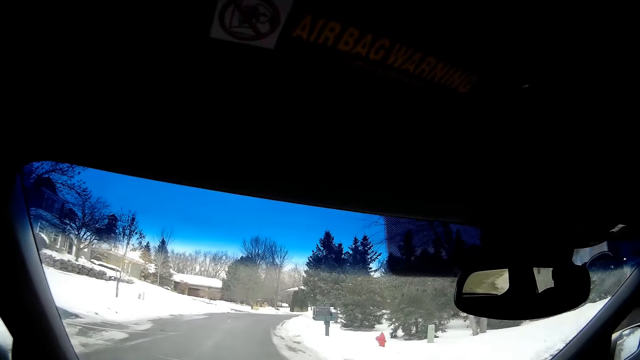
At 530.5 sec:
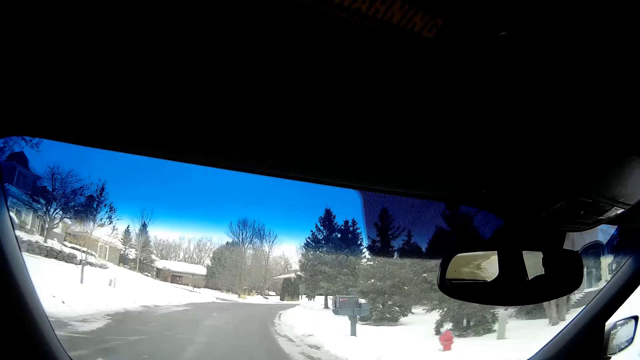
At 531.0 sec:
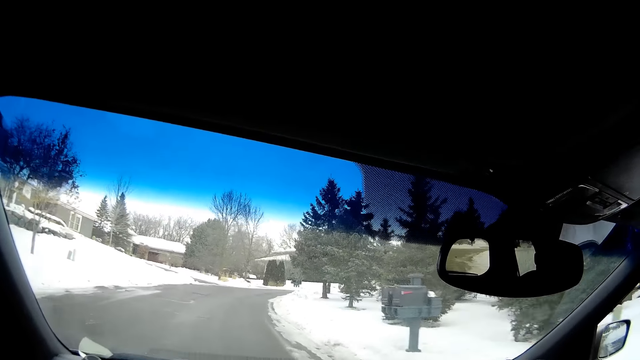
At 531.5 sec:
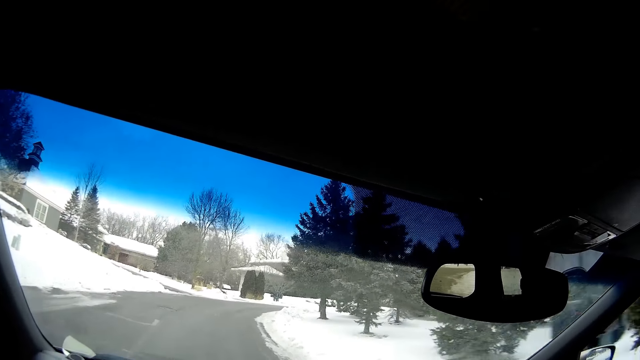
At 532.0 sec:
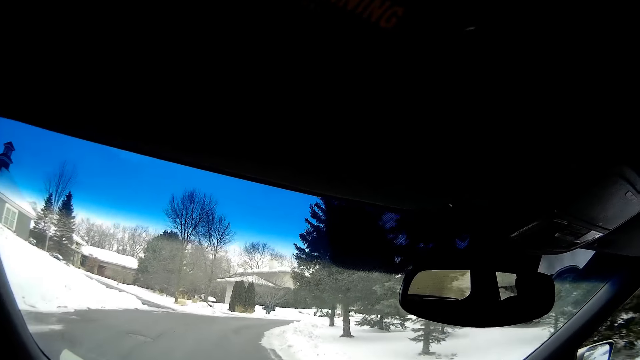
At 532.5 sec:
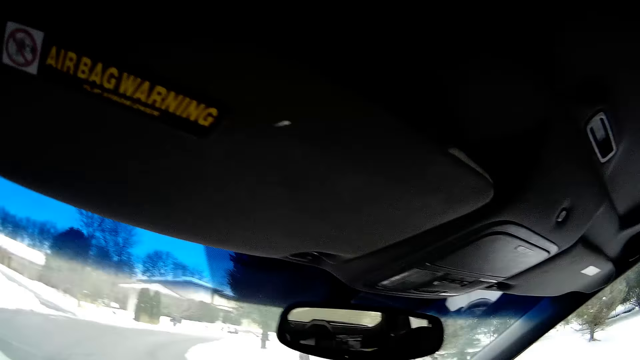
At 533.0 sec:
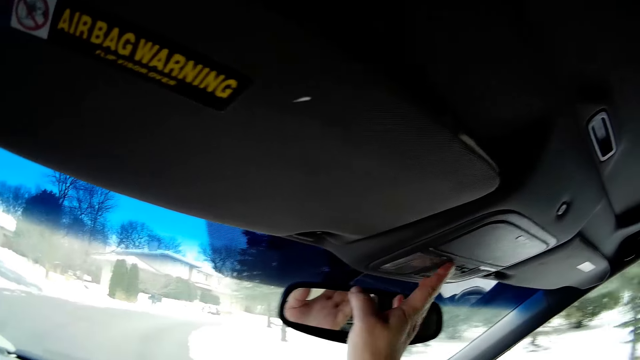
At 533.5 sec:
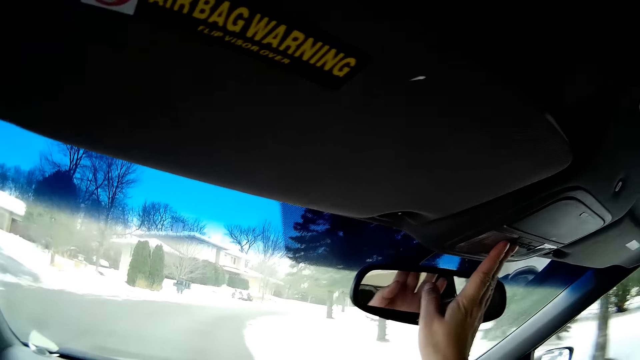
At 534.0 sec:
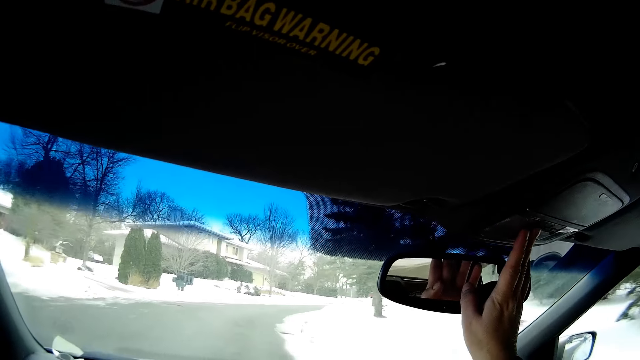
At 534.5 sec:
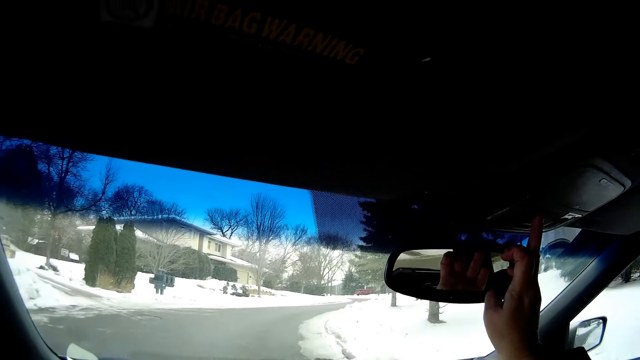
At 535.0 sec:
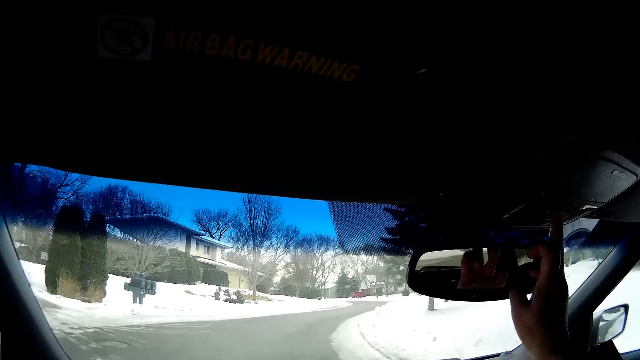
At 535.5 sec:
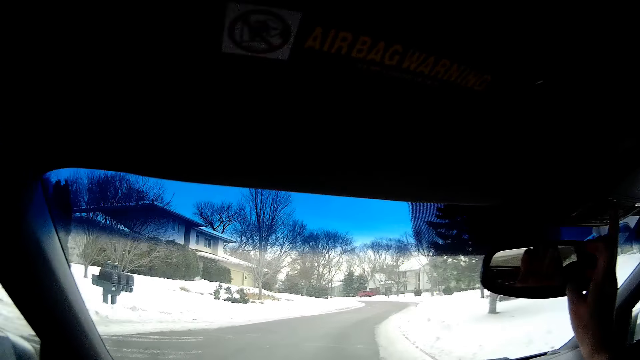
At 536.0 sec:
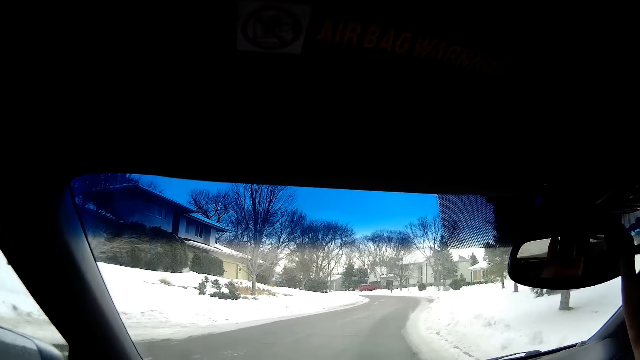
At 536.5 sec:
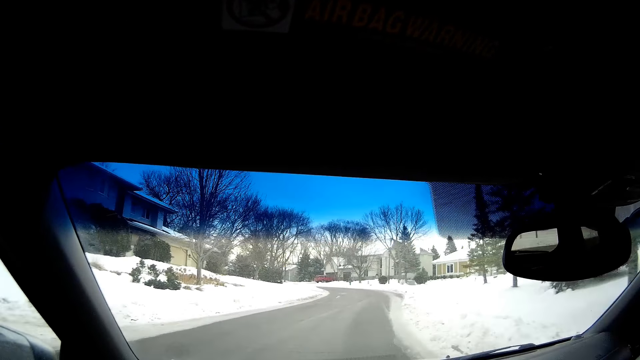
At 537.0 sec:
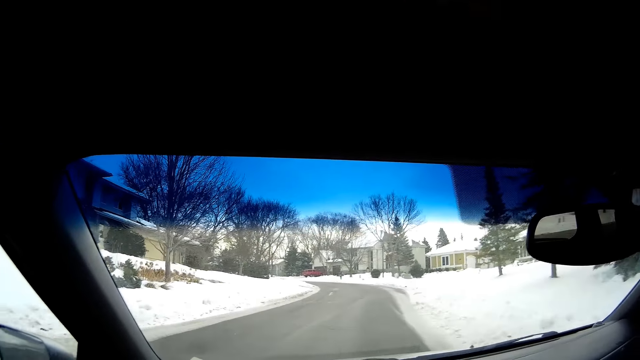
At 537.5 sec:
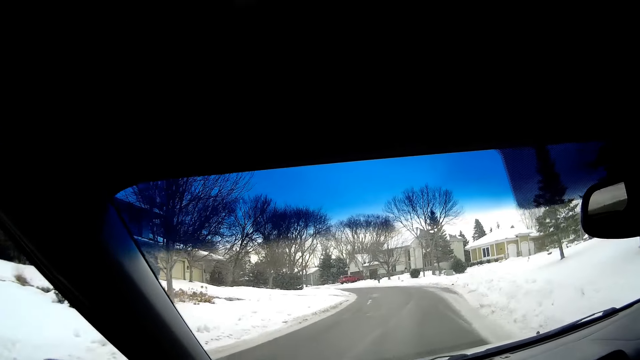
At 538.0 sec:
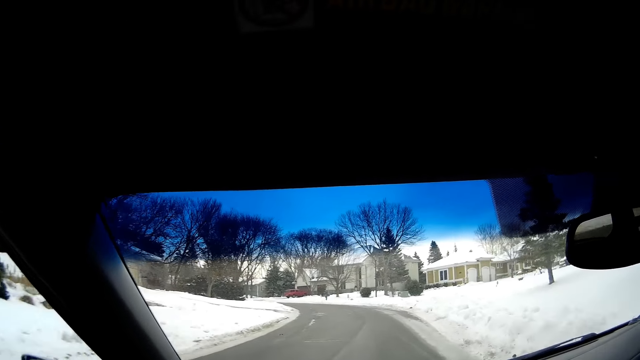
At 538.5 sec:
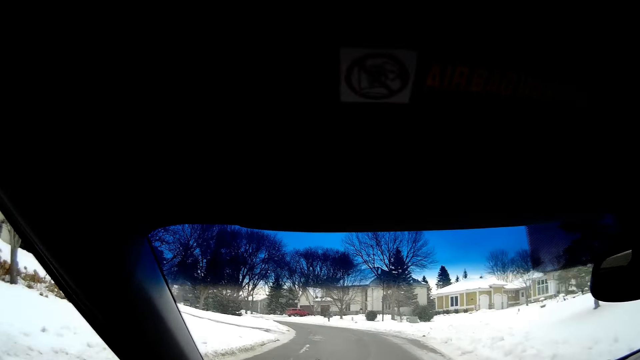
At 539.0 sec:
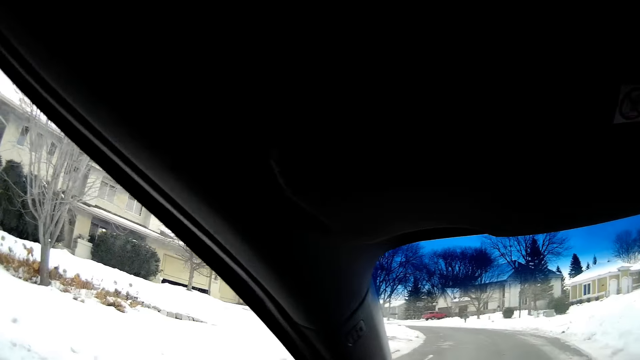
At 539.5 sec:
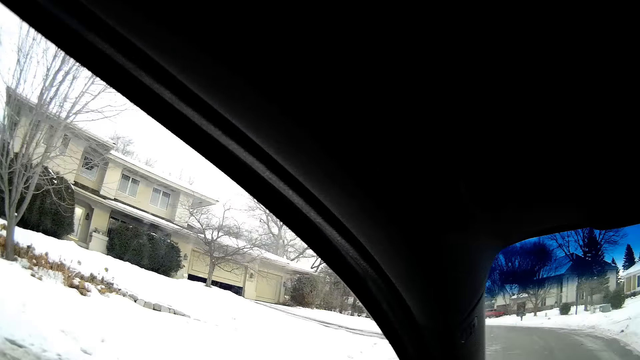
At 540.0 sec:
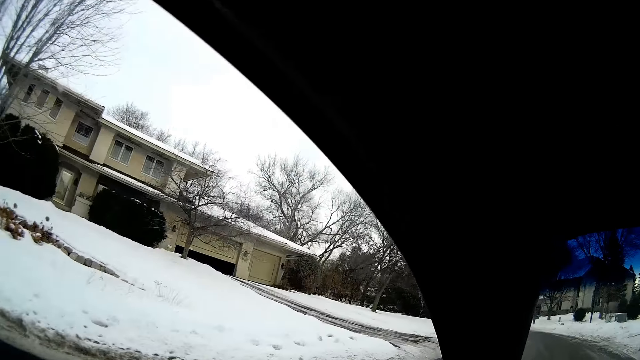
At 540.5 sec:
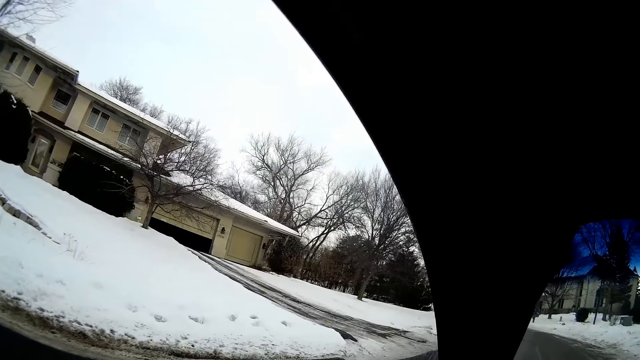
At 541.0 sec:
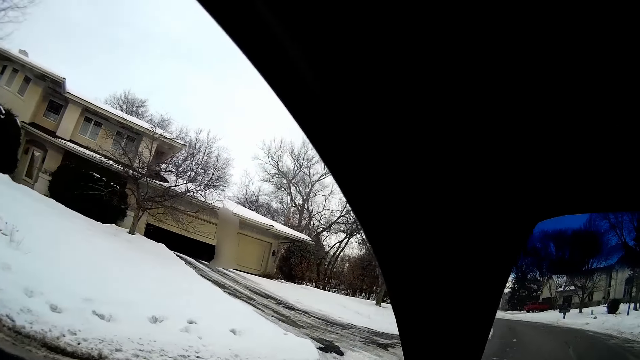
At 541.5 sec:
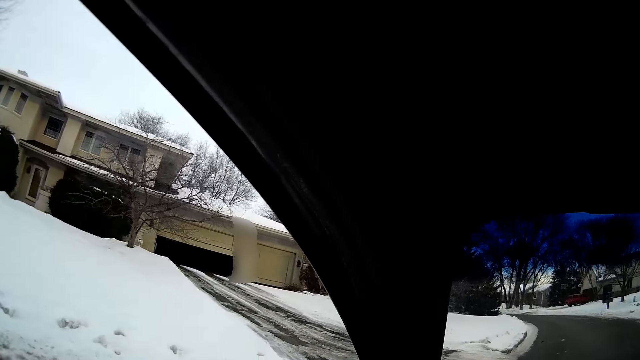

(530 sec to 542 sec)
The camera wearer drives the car on the road. They turn on the car air conditioner.

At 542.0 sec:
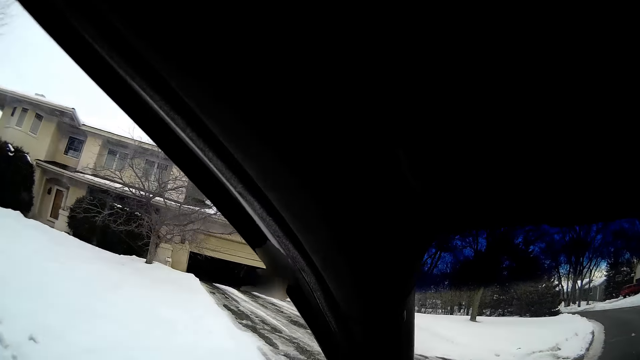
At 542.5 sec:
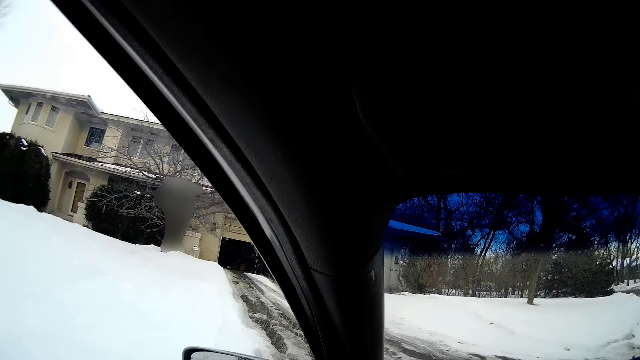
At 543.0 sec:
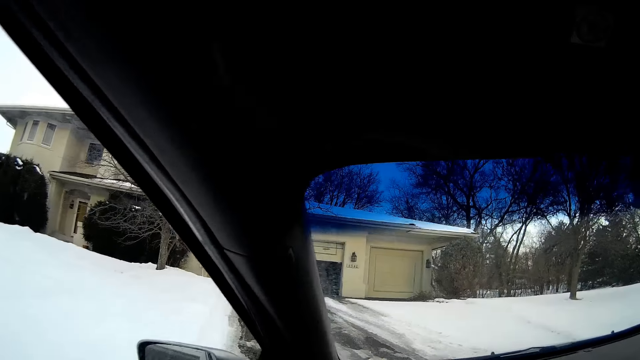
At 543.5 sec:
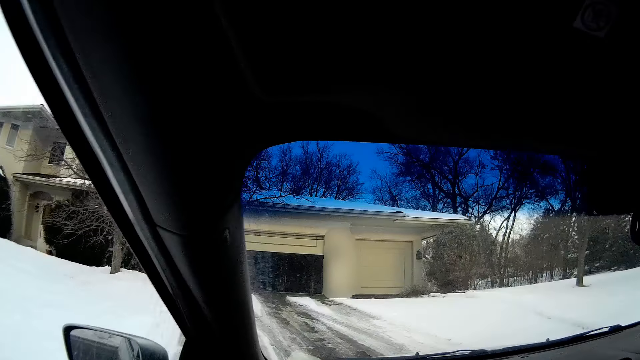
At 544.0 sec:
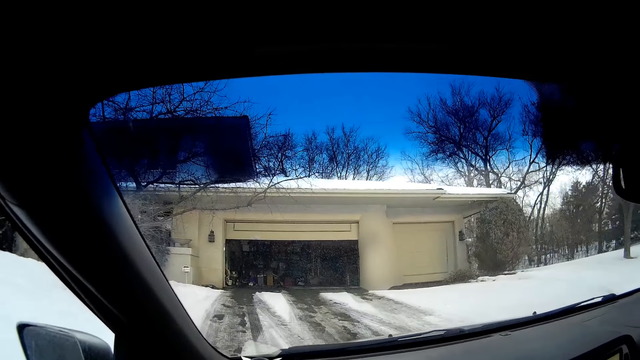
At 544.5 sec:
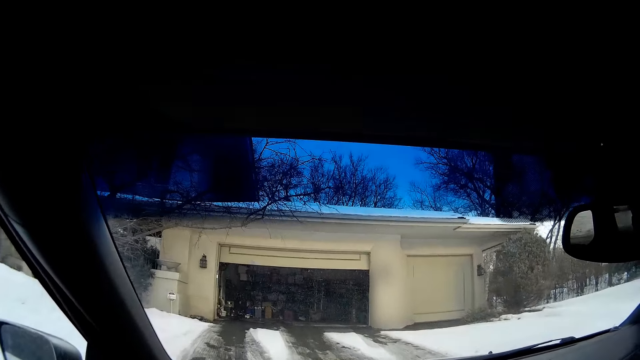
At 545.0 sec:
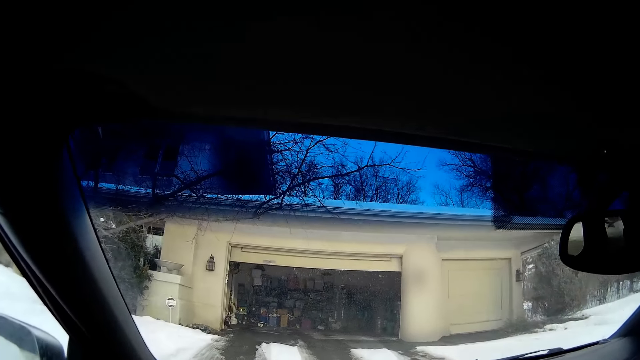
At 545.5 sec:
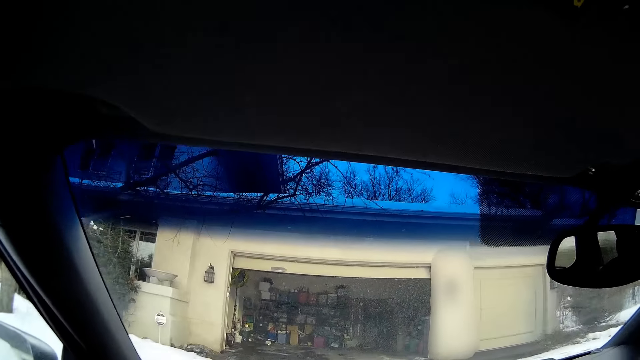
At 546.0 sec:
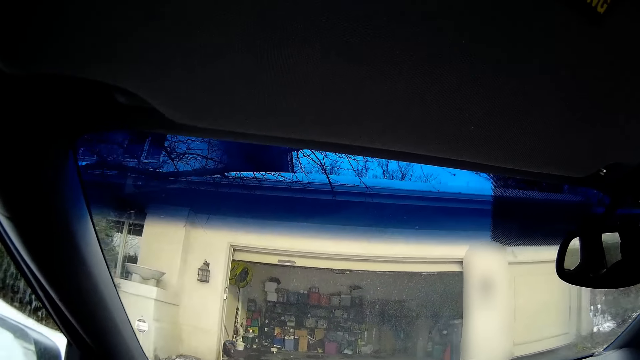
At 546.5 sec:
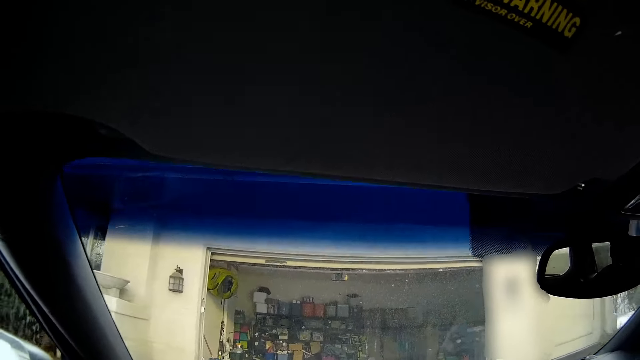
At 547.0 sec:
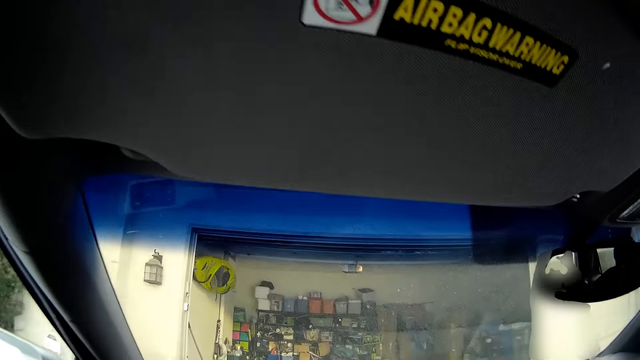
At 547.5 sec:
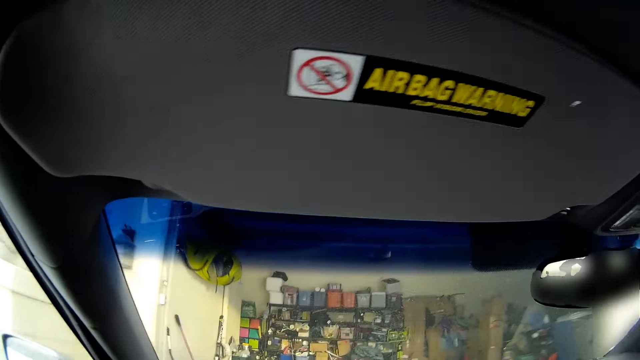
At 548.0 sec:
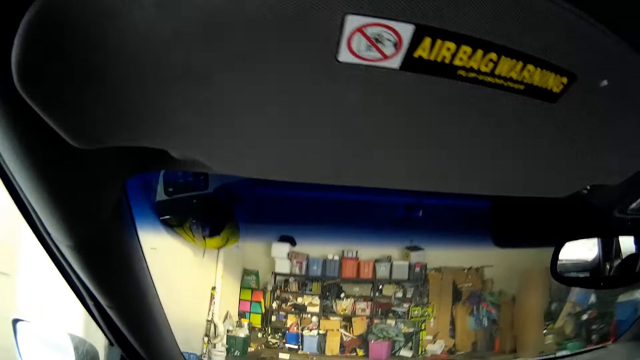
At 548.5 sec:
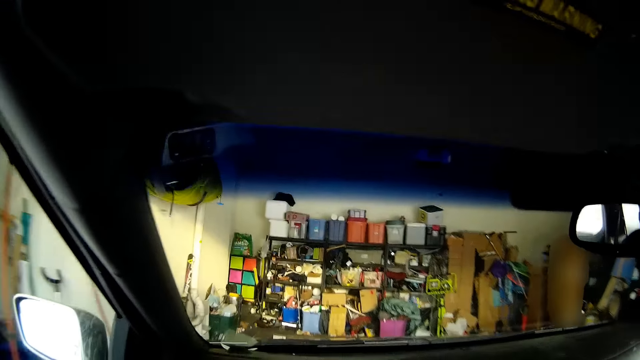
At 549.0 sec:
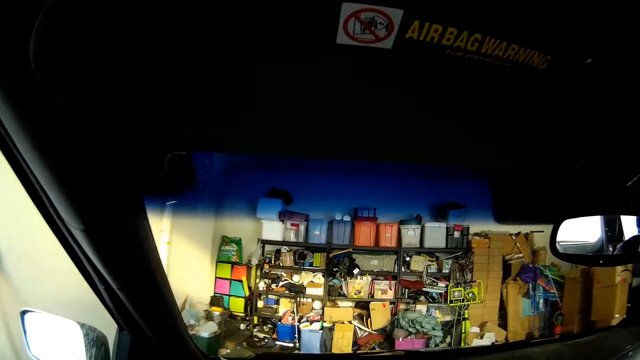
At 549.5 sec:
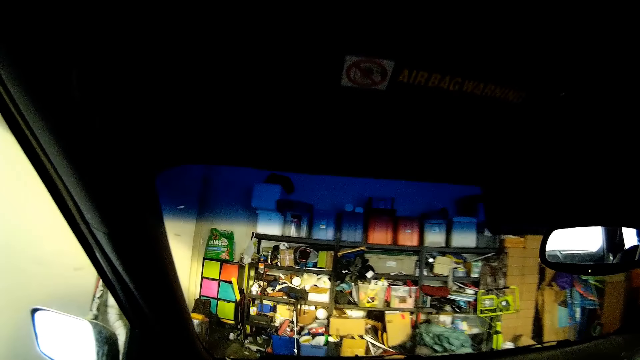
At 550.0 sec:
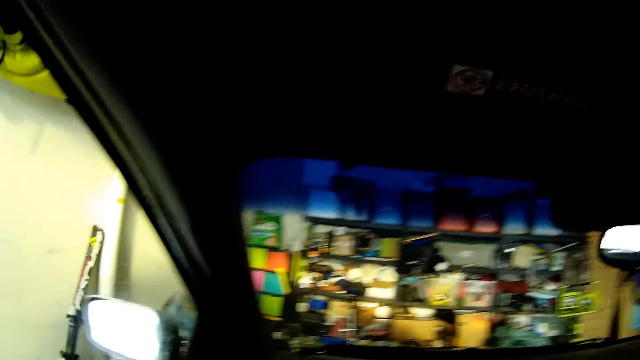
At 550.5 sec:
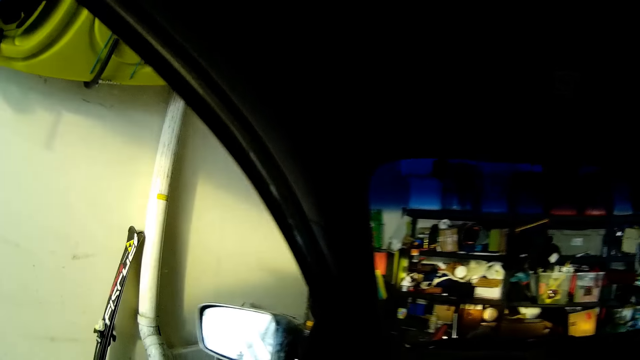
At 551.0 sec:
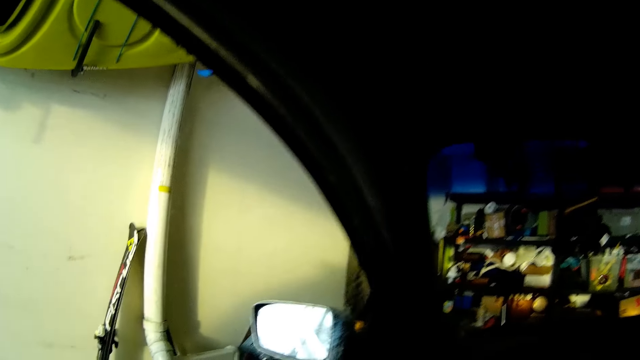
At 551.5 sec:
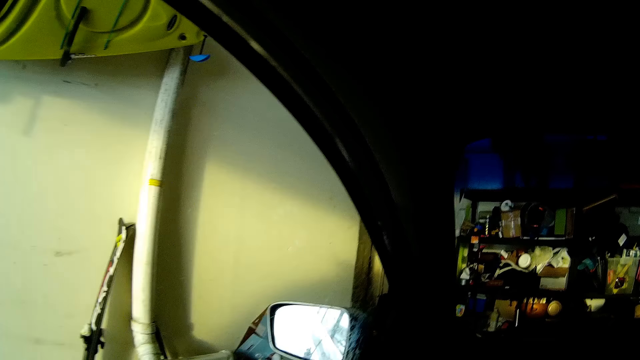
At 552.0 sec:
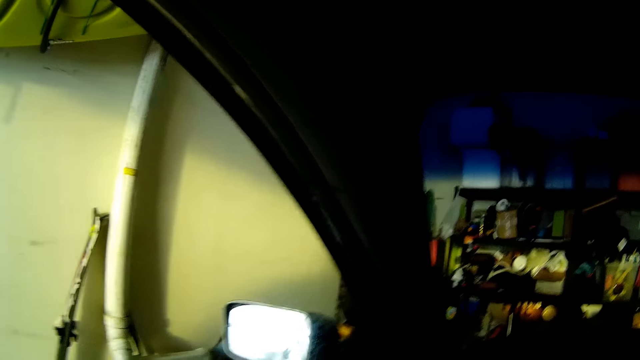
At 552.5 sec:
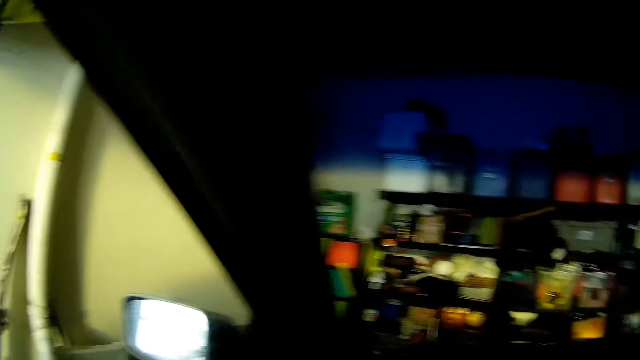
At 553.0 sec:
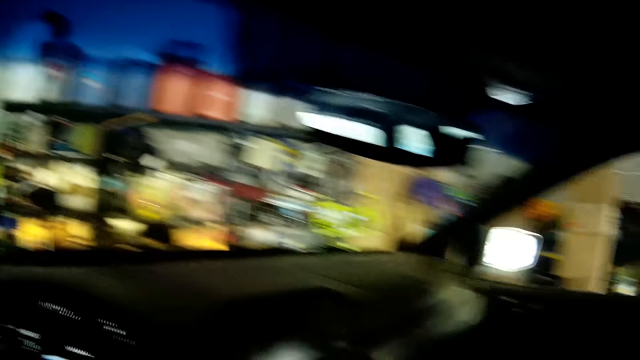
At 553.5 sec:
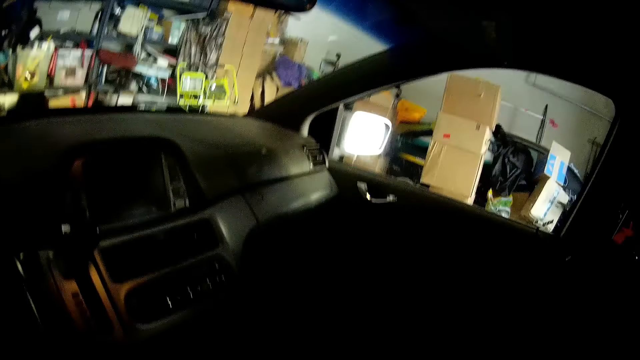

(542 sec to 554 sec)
The camera wearer enters a car garage.
